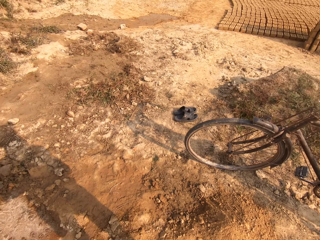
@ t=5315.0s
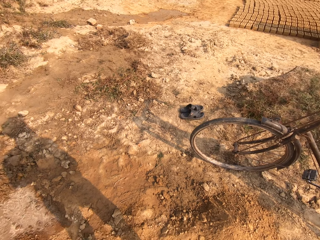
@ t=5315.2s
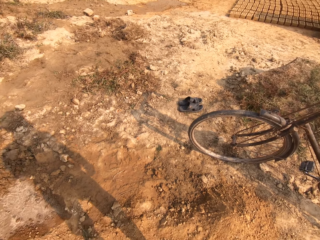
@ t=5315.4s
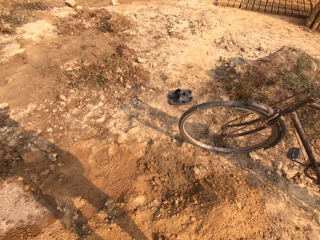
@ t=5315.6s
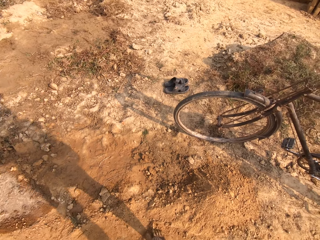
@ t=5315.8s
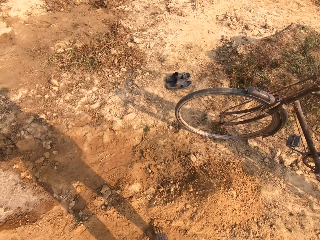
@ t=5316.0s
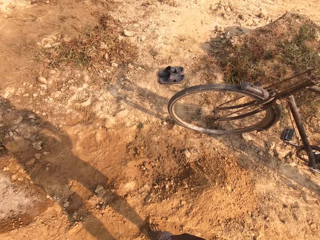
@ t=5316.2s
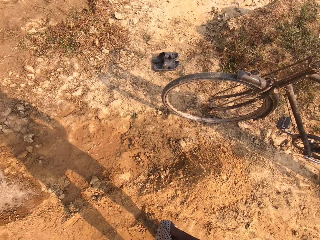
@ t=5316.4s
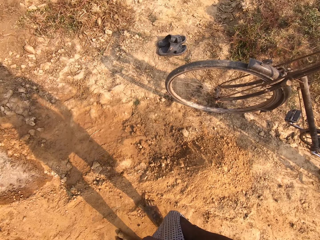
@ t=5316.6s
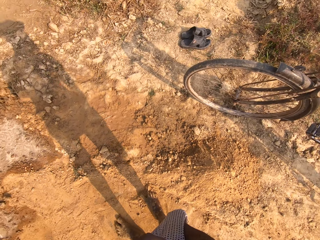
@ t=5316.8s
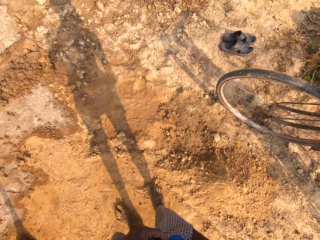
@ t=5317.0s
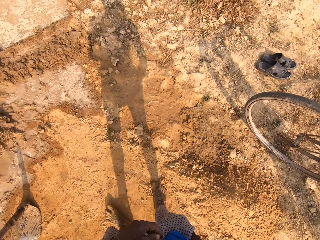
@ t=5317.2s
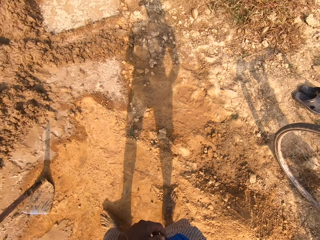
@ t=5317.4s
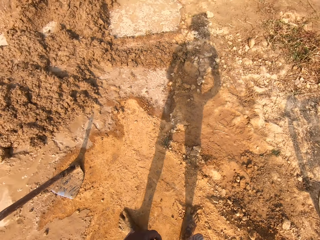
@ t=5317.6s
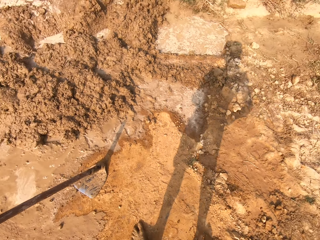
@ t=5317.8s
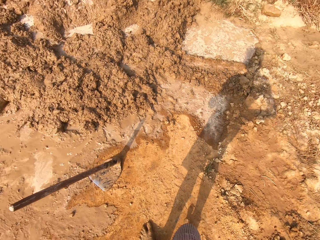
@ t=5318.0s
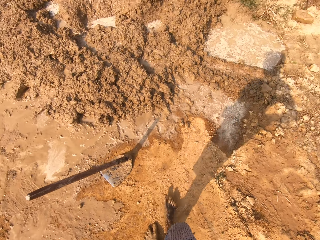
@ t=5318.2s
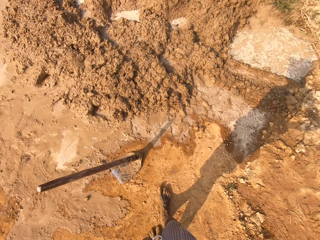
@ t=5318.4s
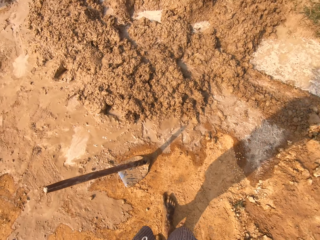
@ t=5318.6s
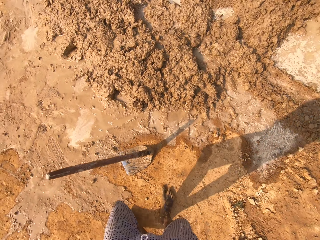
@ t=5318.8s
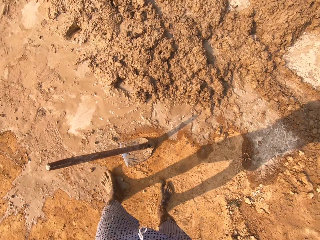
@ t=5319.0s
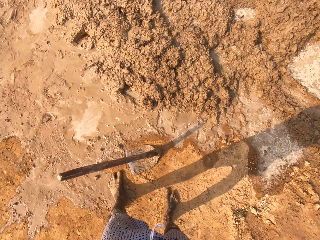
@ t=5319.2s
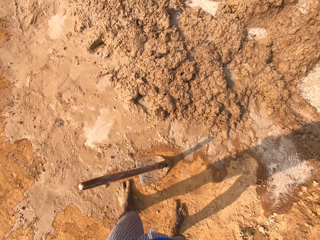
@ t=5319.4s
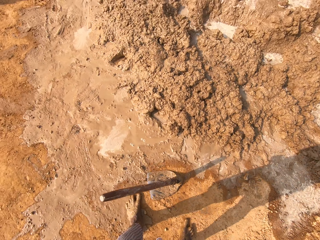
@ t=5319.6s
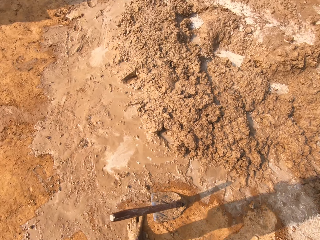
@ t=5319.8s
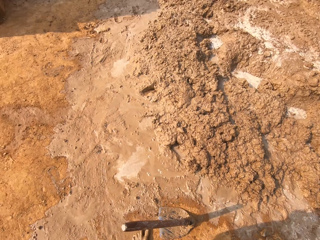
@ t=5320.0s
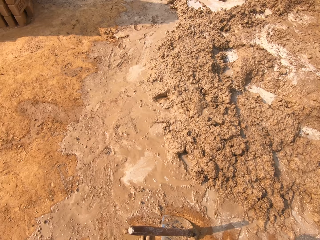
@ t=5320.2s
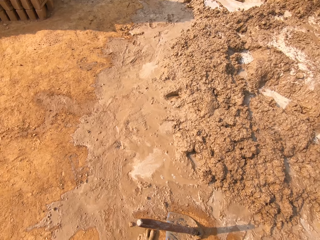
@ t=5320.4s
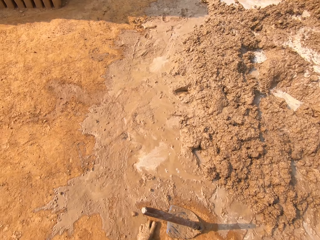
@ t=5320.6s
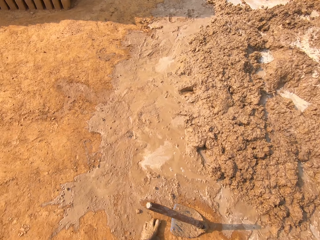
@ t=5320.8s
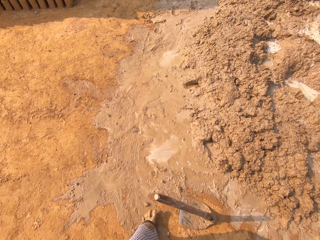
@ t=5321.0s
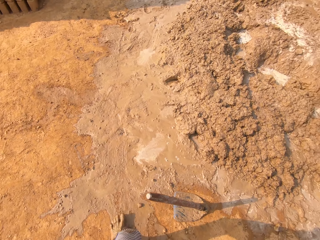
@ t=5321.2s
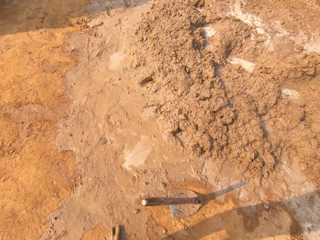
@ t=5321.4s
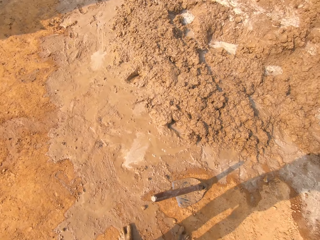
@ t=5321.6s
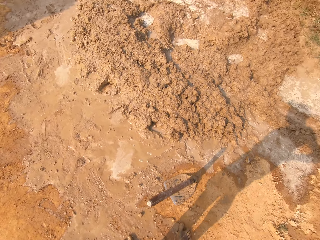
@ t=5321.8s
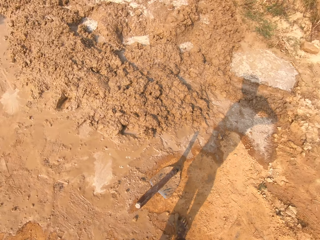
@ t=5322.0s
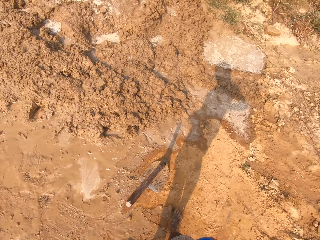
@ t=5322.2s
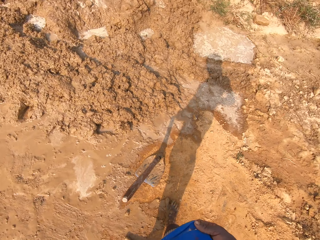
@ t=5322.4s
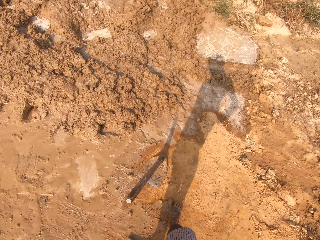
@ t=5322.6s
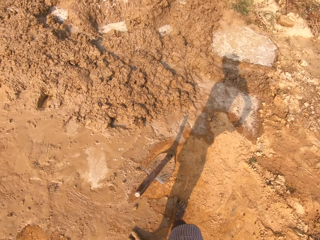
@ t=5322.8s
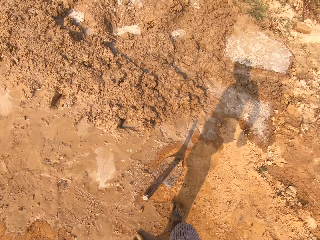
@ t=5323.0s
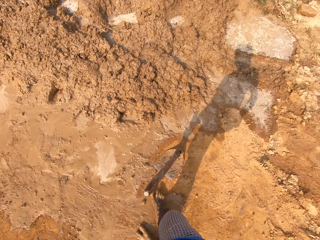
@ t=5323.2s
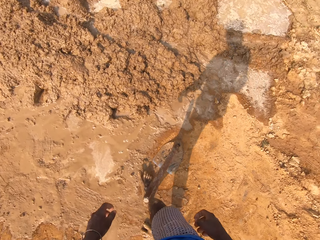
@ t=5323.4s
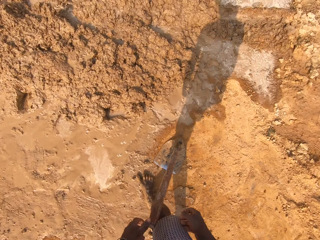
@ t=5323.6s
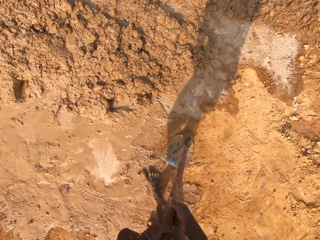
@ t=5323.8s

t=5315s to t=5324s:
The camera wearer places his right hand in his pocket. He walks around the field.
